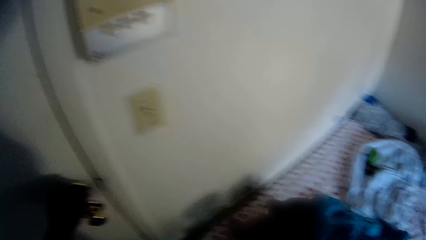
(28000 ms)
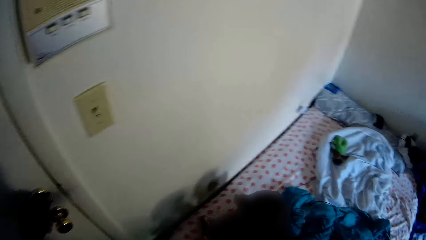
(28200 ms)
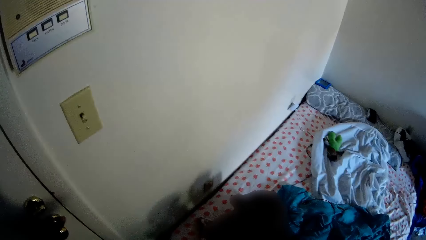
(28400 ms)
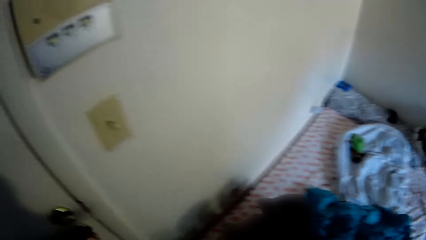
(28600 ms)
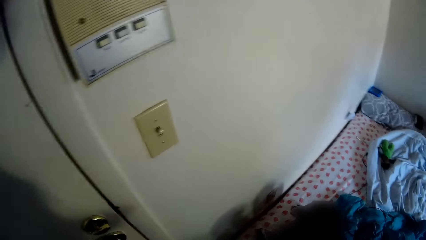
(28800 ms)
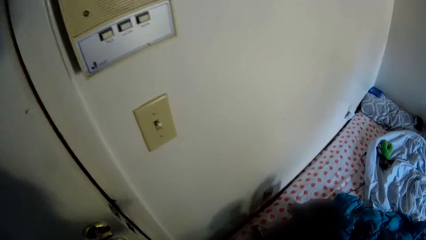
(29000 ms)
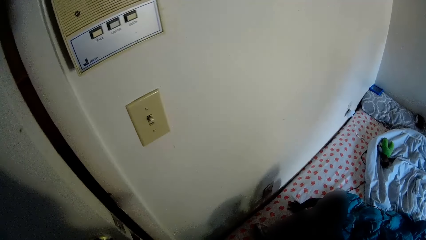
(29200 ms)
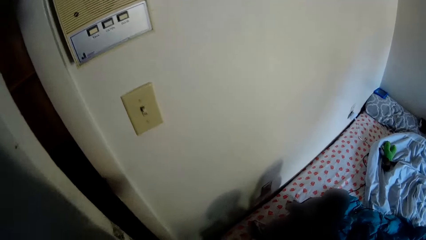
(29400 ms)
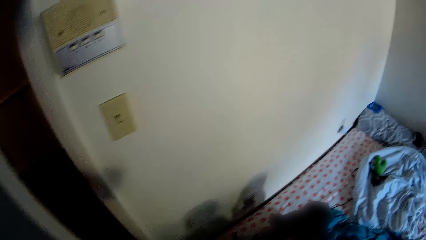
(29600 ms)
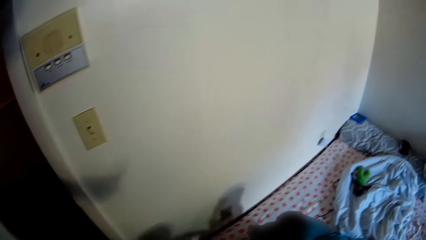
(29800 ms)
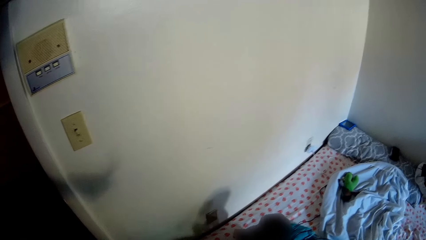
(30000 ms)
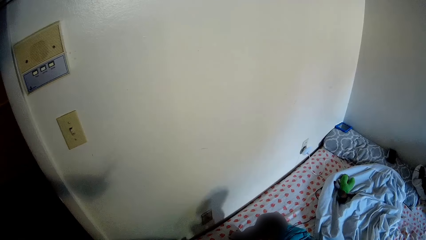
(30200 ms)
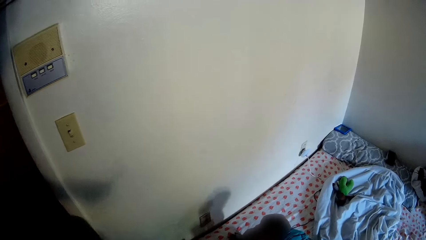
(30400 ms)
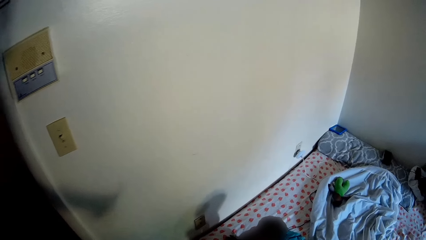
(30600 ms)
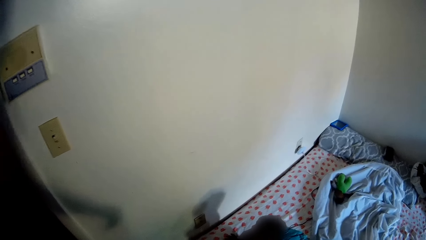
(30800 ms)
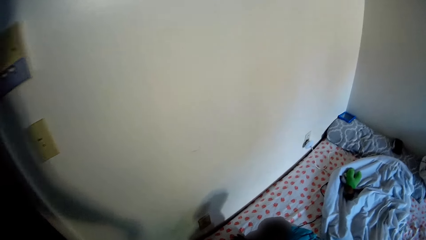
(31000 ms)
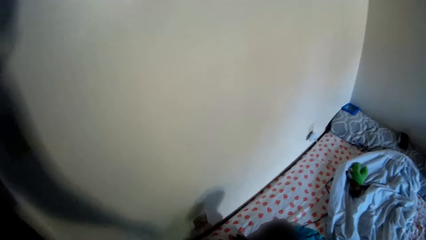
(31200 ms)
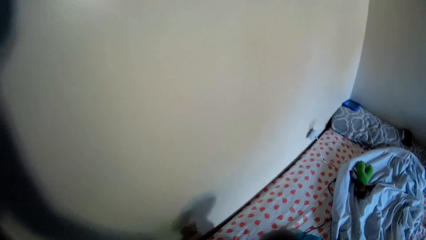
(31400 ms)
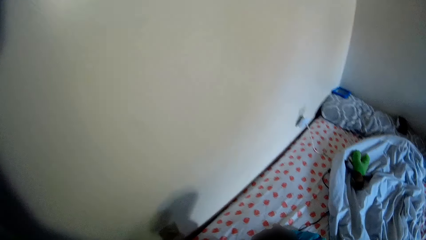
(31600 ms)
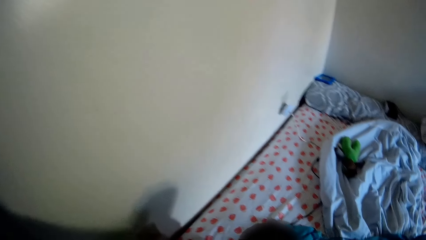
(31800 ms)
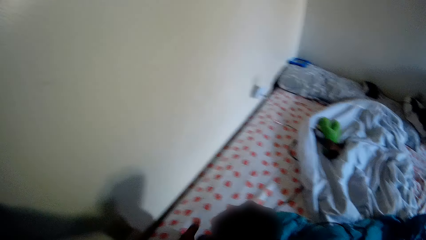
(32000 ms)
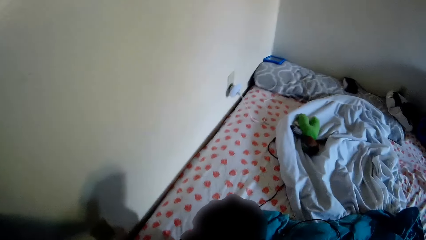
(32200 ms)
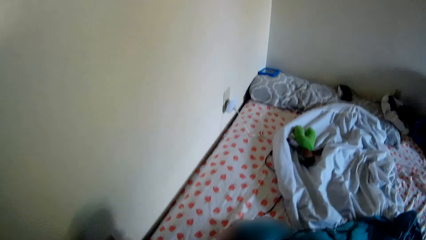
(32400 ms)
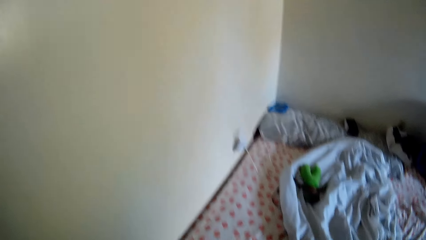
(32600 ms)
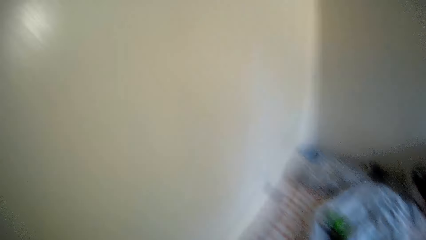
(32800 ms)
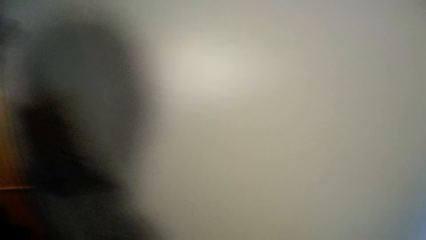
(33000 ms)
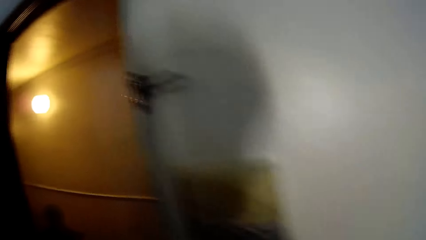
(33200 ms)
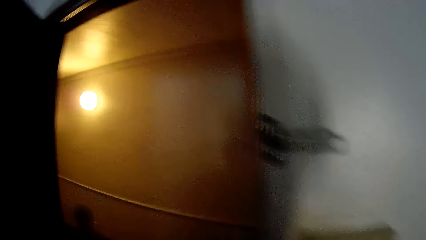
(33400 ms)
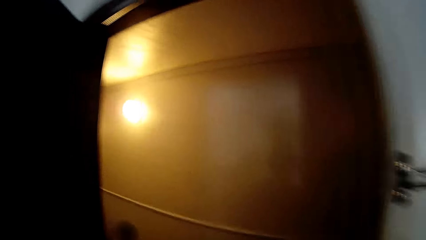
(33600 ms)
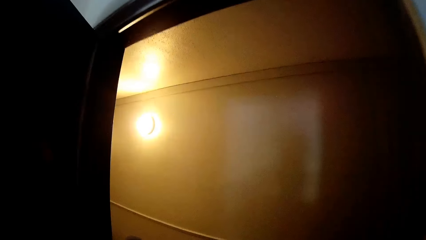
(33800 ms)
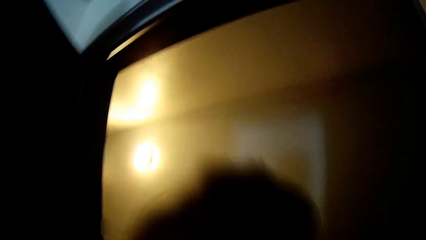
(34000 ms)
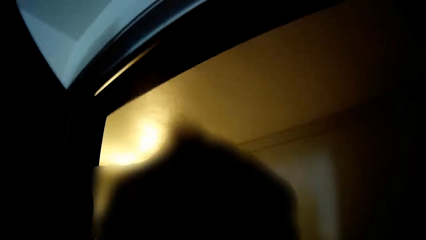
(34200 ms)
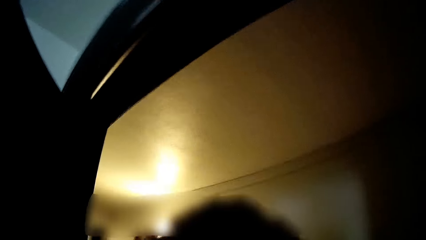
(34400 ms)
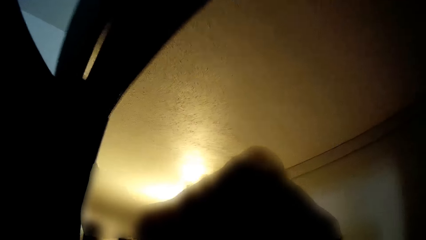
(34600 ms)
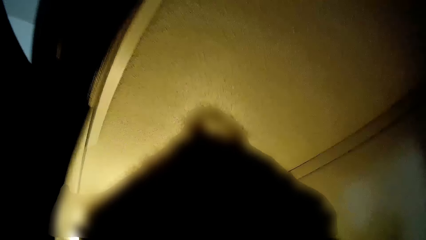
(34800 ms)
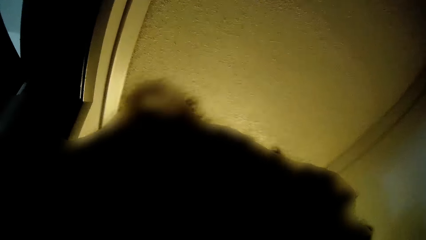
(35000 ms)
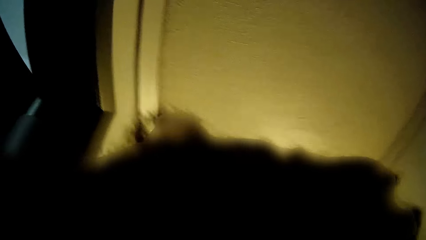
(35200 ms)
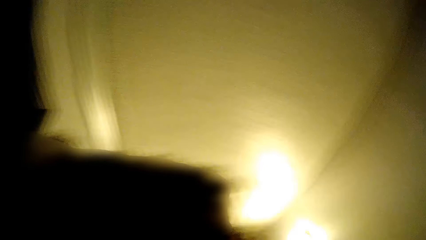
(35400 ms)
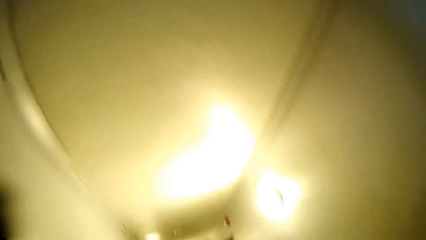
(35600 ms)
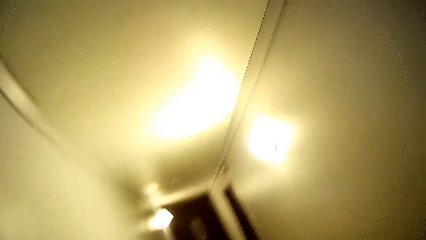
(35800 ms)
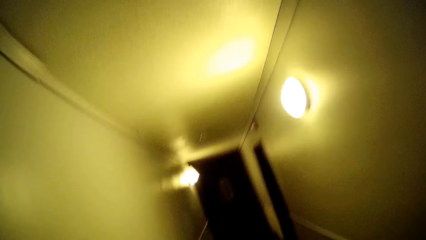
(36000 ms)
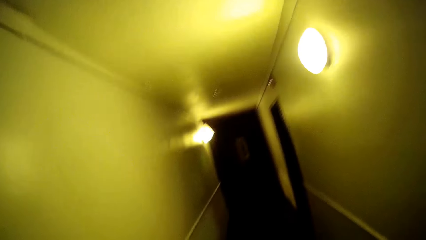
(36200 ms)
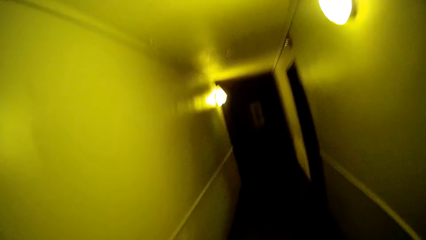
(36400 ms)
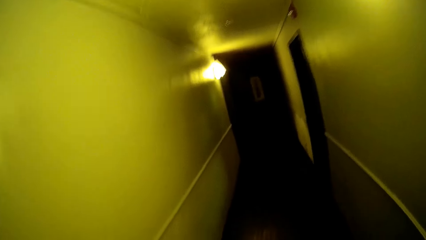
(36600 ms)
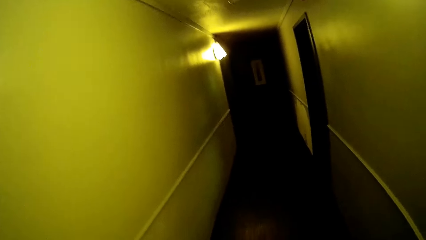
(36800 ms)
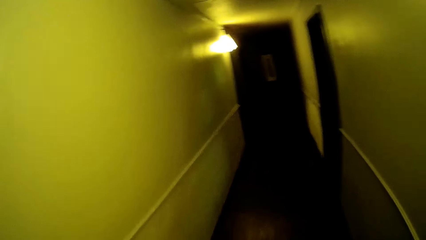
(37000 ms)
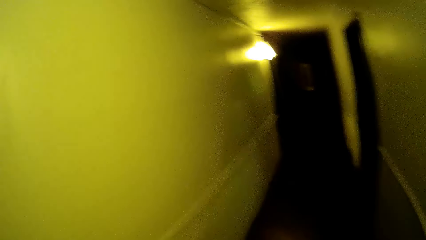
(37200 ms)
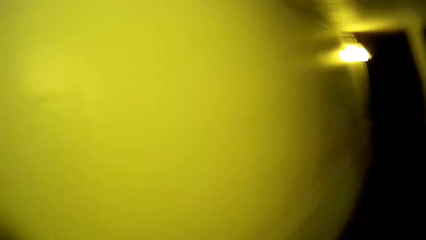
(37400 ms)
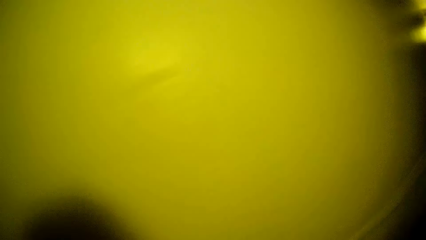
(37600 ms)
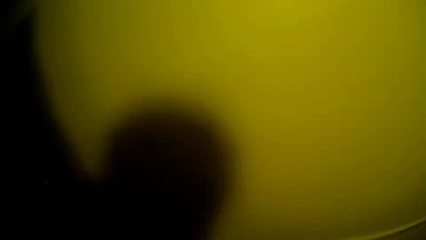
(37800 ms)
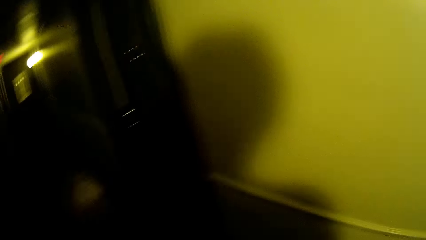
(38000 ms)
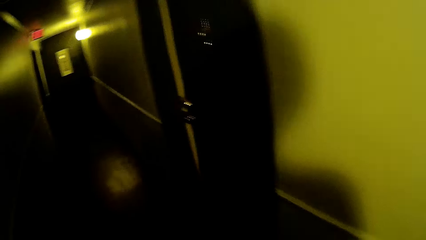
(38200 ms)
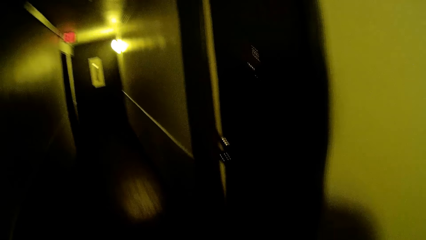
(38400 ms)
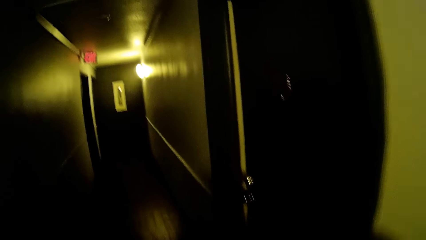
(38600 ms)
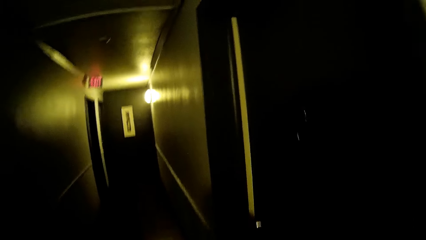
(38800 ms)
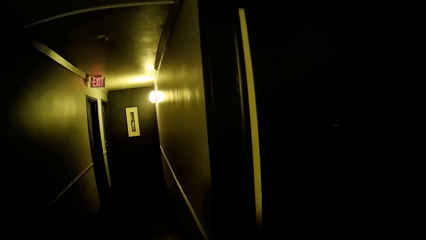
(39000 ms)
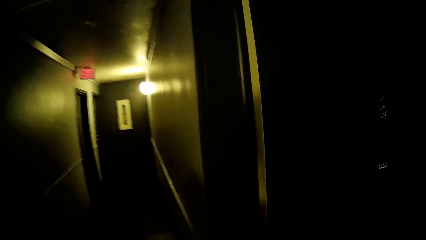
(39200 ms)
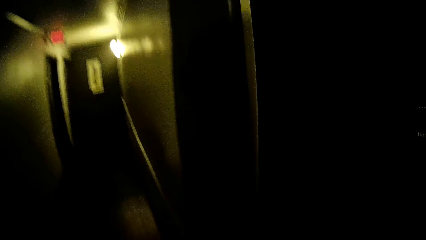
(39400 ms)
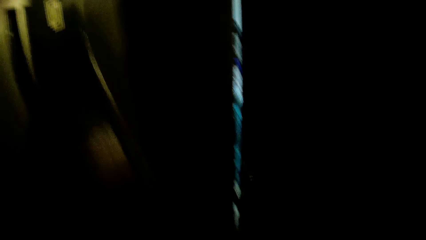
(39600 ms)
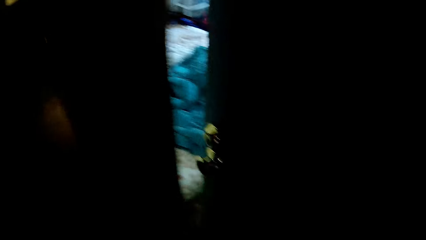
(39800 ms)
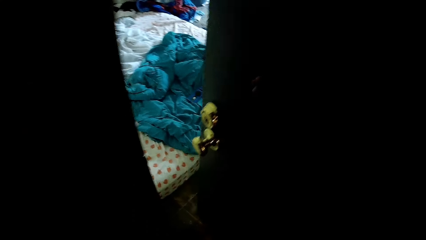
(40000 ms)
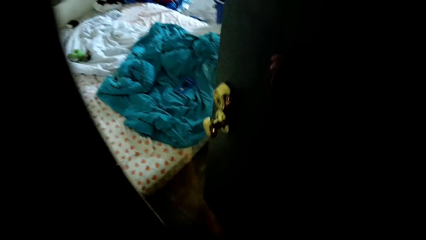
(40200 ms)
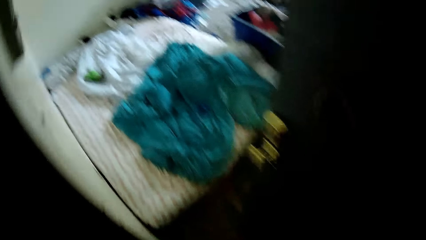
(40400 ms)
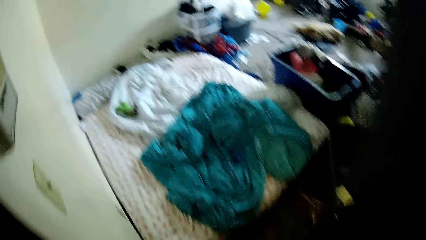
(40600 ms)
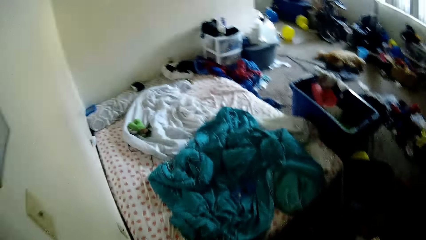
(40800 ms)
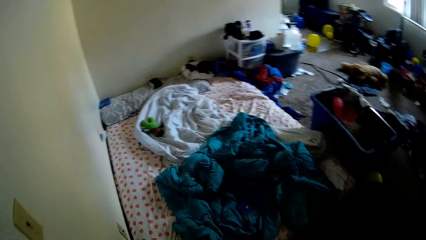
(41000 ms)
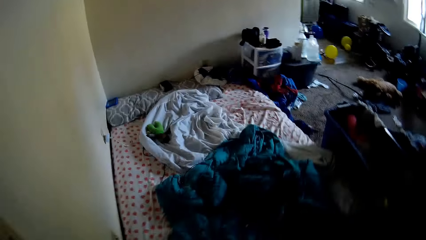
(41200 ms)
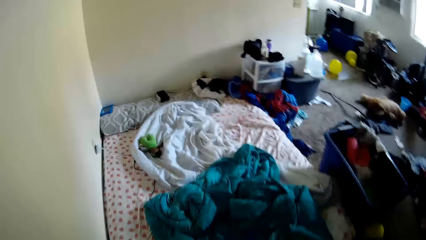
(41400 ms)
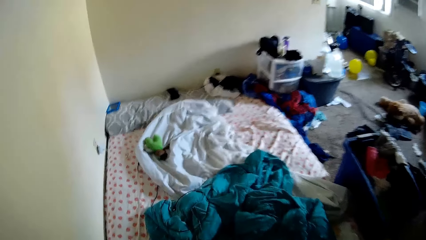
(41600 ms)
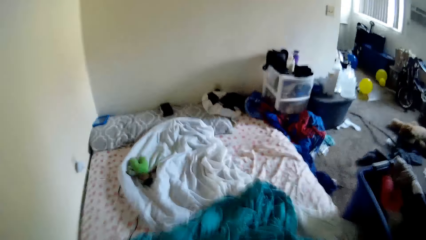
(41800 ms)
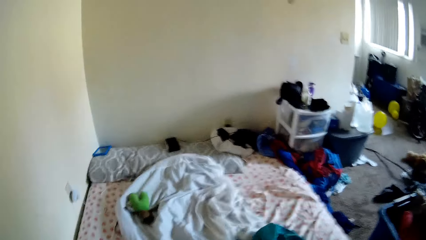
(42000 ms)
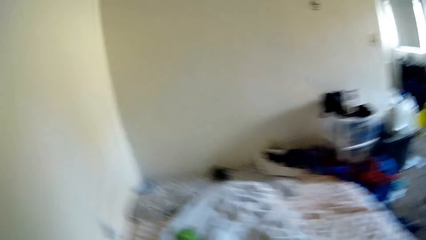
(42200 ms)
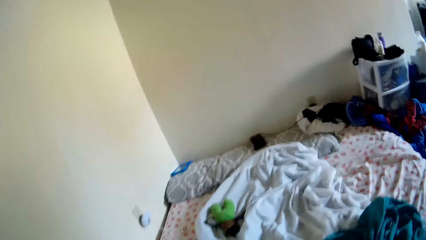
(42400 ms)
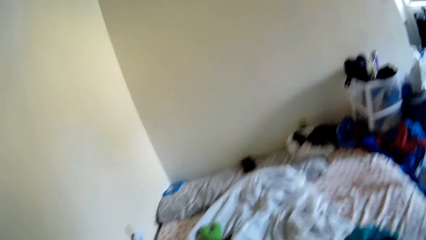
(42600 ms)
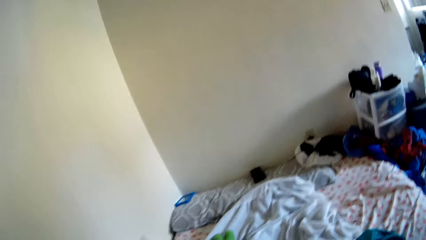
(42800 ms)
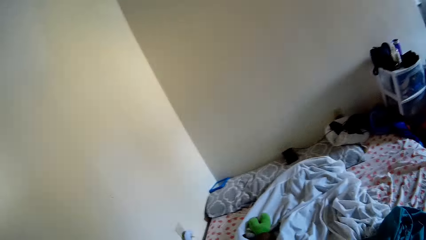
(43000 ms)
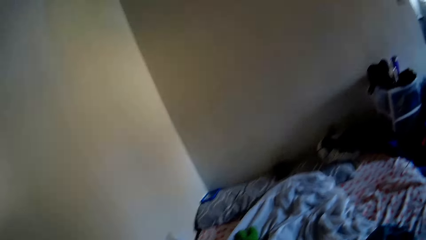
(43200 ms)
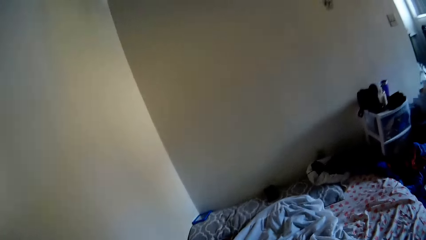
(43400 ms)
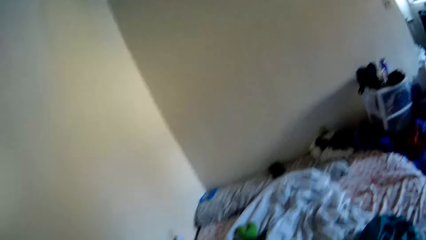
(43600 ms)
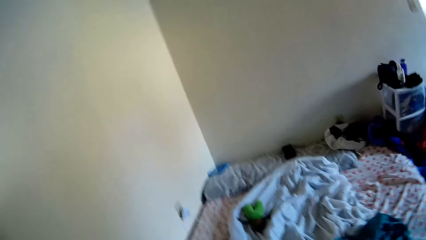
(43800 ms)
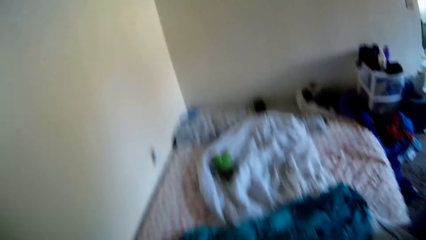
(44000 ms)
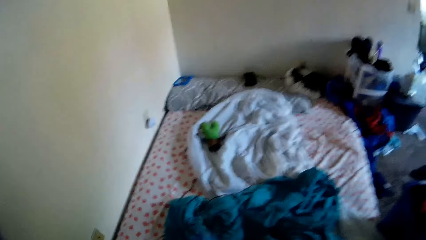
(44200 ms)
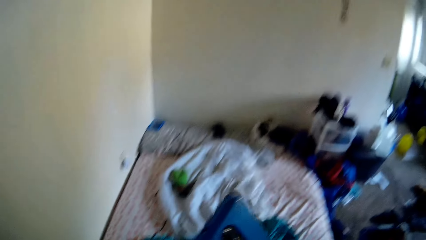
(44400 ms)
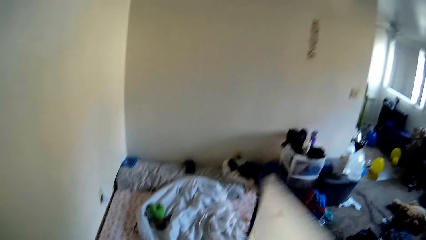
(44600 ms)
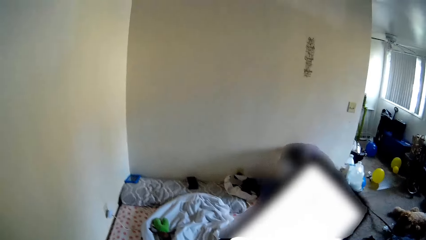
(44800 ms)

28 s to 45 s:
The camera wearer opens a door with her left hand. She carries a child. She moves around. She opens a door. She enters a room.
